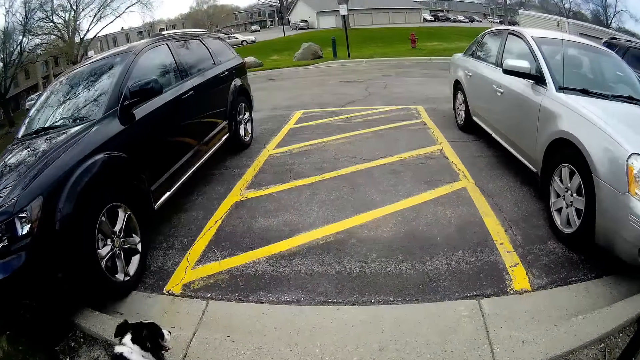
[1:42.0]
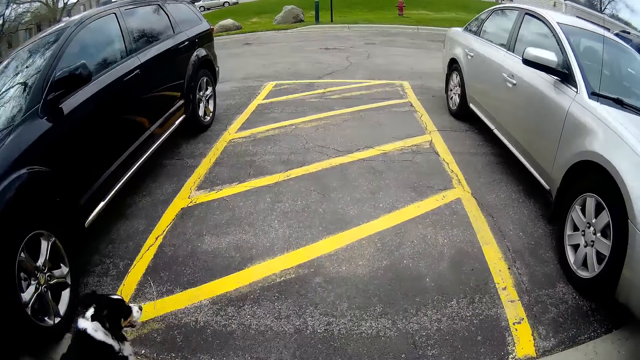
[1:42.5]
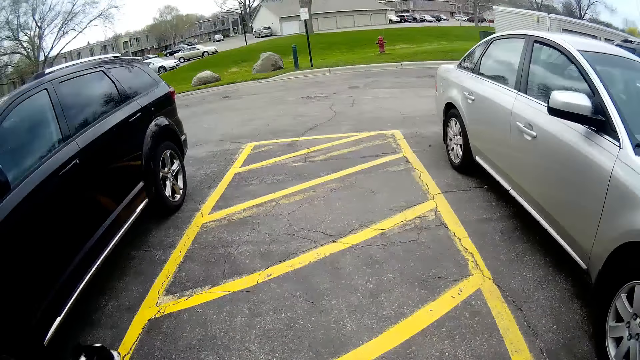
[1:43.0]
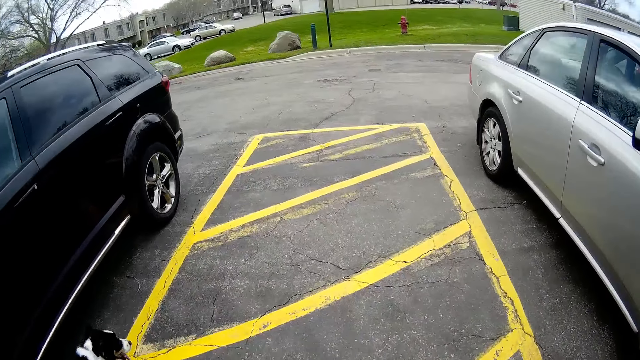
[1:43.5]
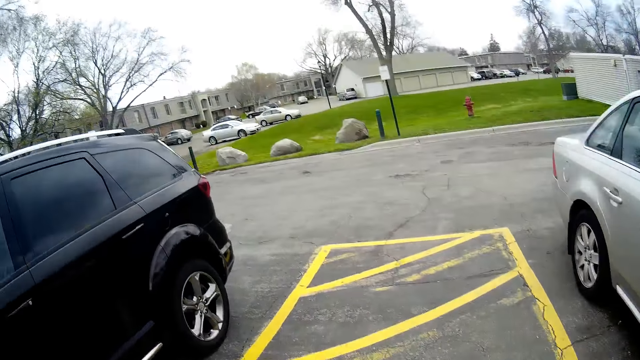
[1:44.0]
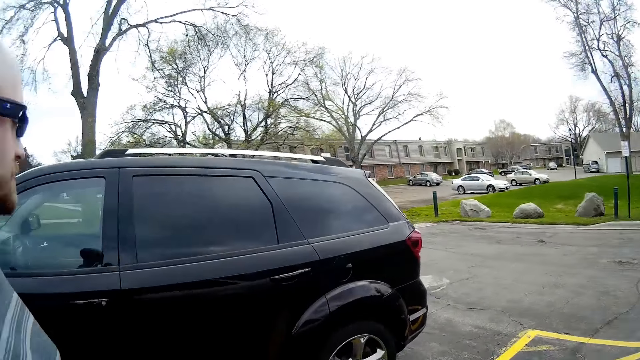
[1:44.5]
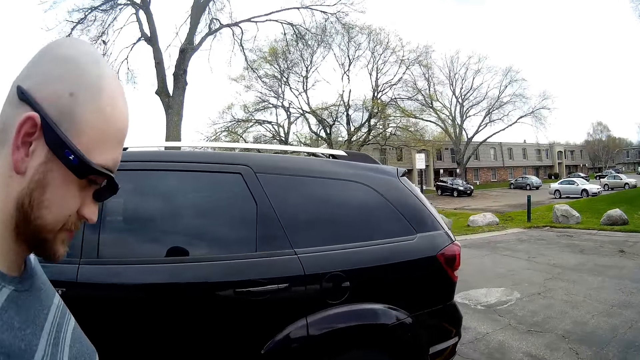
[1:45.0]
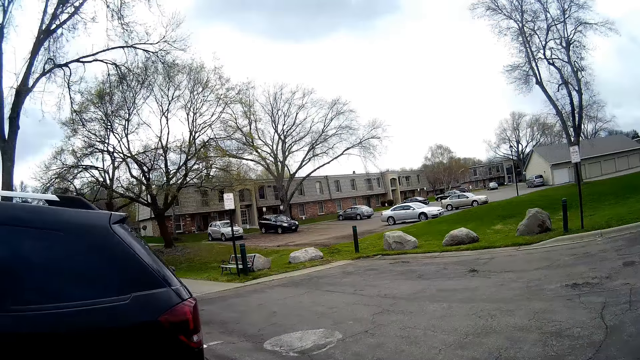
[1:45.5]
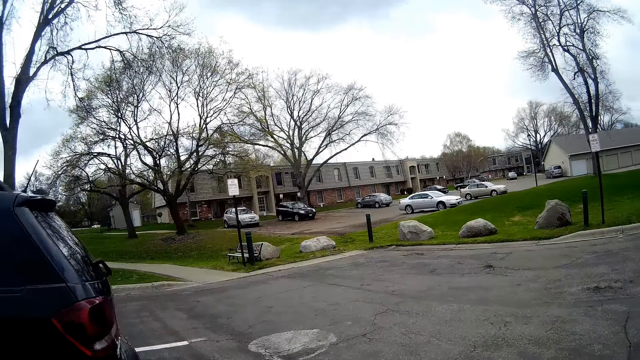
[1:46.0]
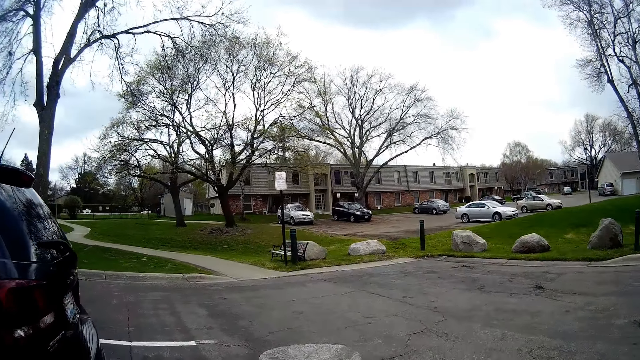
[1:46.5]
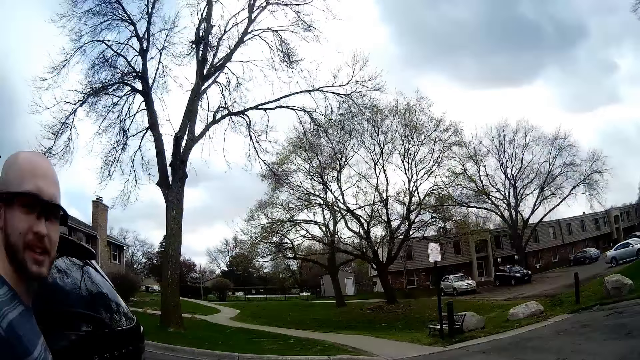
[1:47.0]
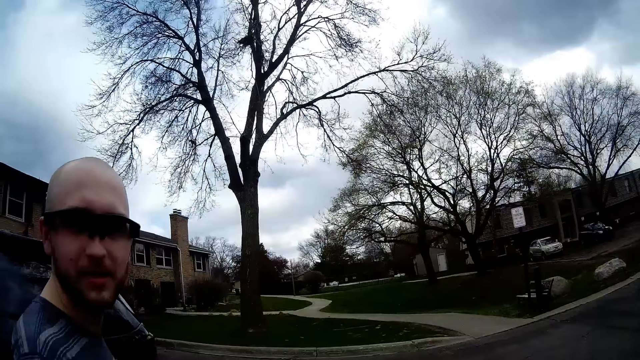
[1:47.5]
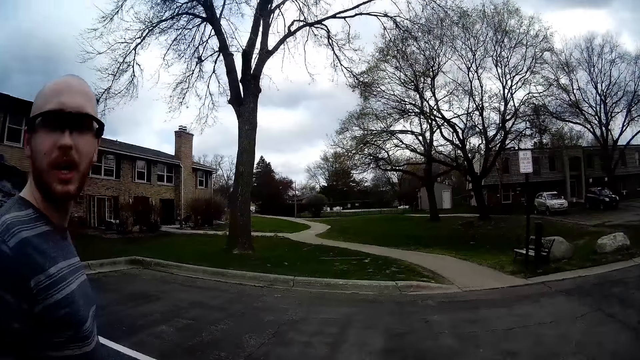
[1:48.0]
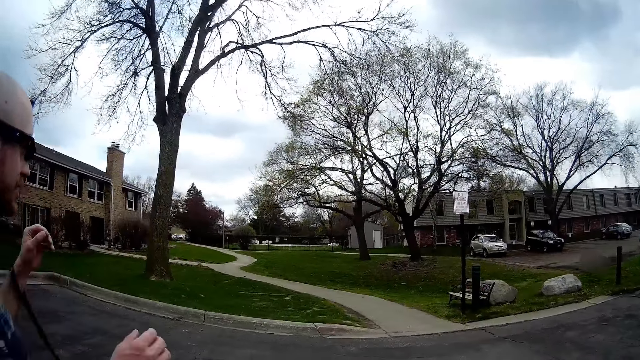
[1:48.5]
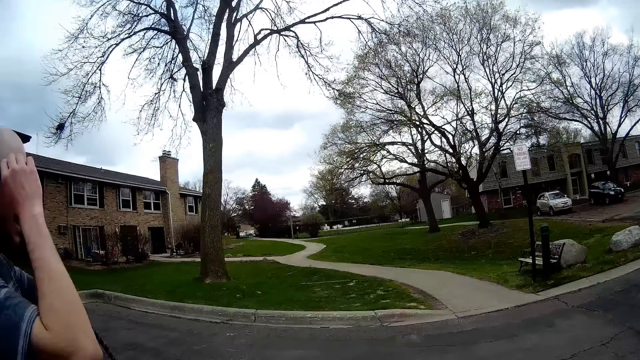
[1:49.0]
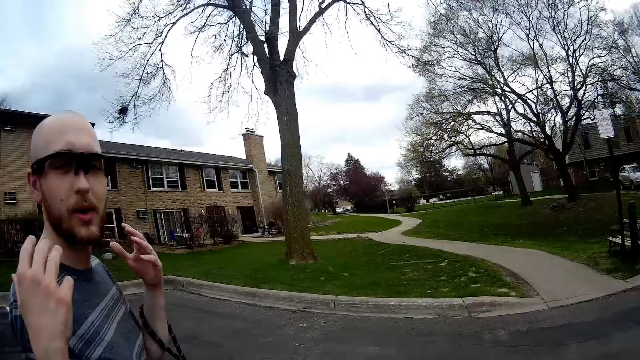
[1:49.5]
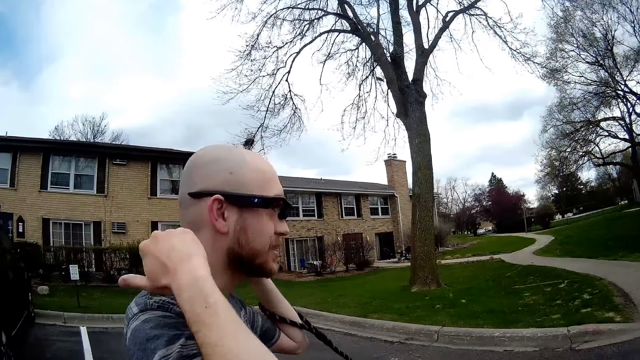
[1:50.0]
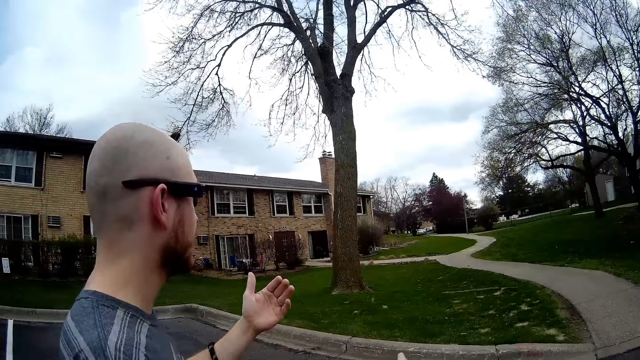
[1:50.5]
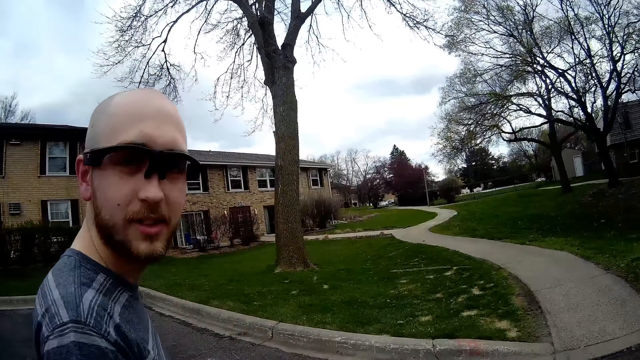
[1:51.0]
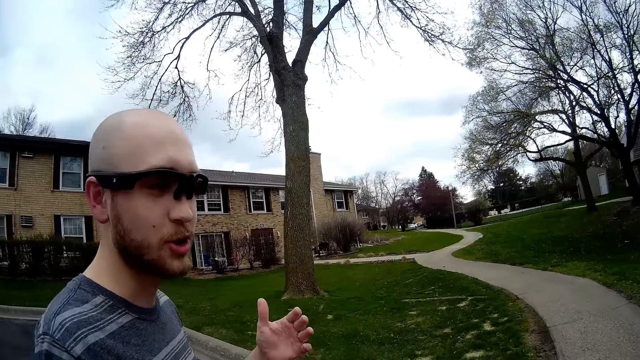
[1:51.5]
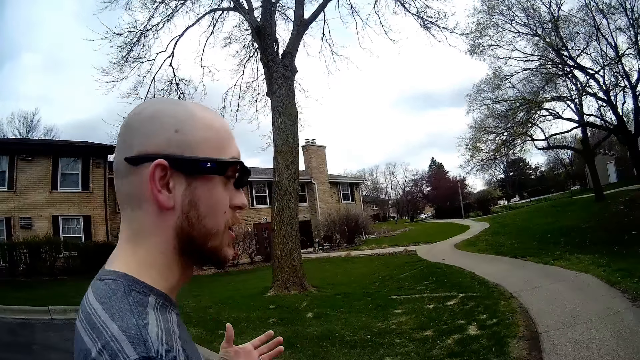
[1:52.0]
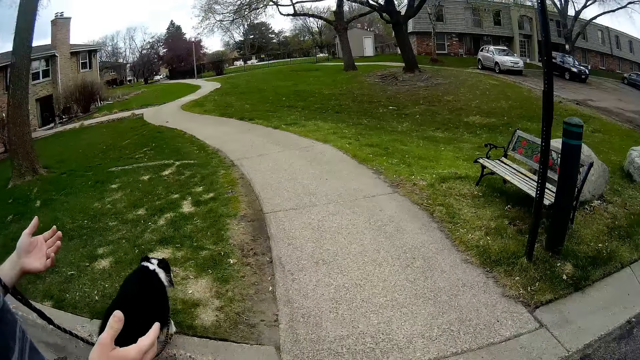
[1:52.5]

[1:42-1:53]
The camera wearer is walking on the road.

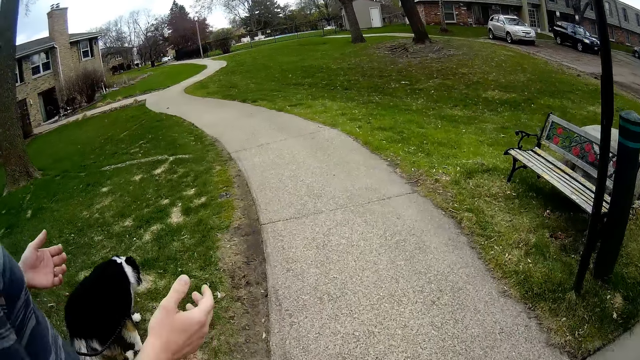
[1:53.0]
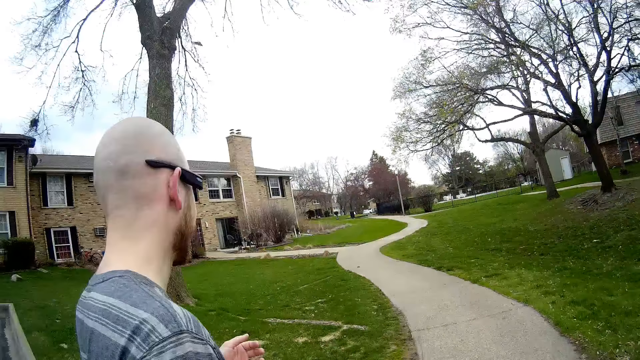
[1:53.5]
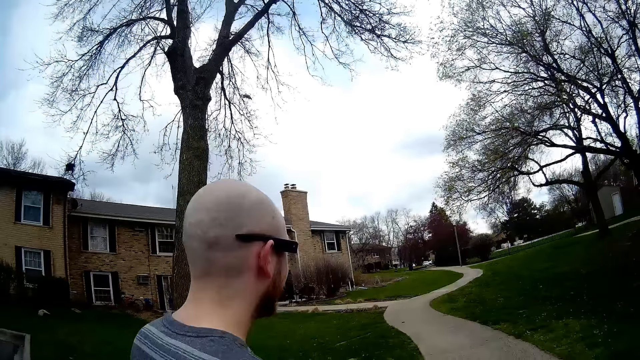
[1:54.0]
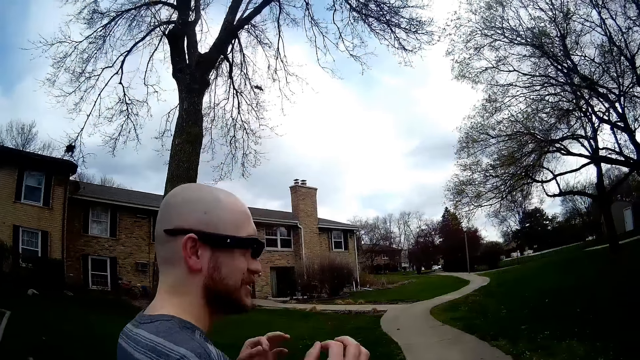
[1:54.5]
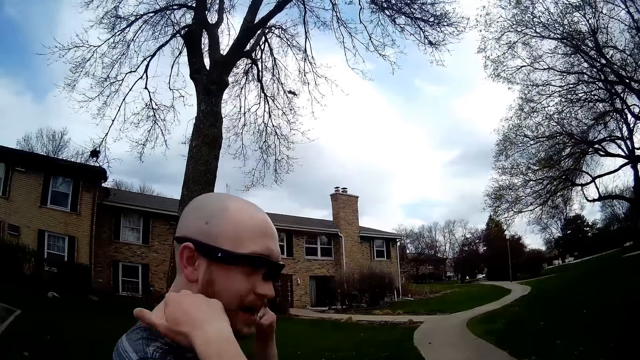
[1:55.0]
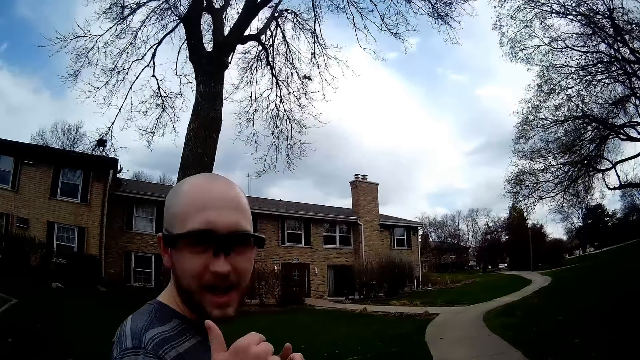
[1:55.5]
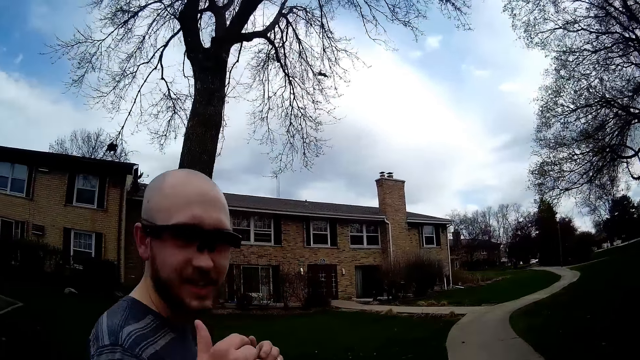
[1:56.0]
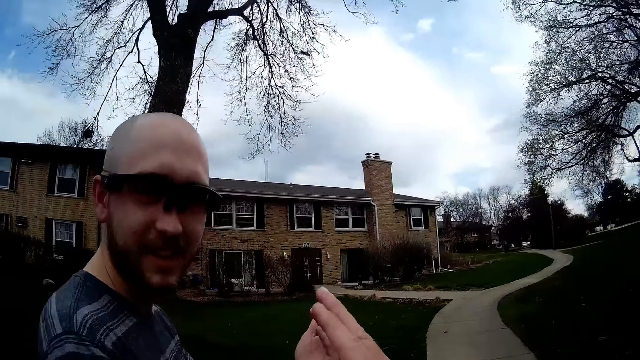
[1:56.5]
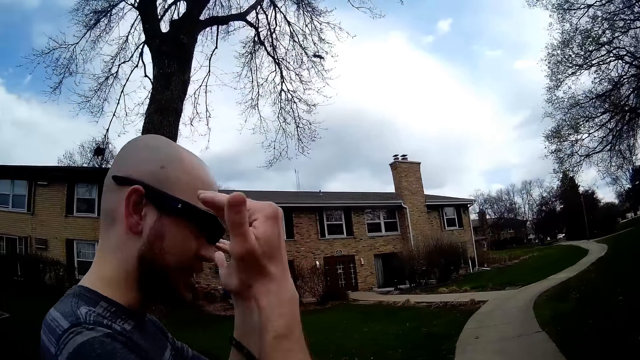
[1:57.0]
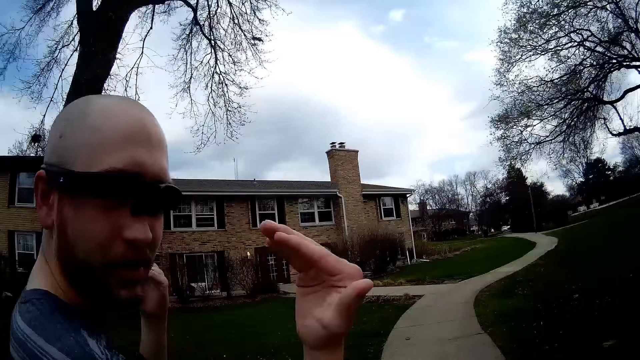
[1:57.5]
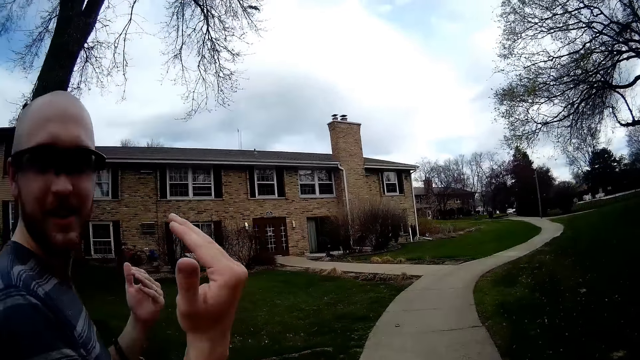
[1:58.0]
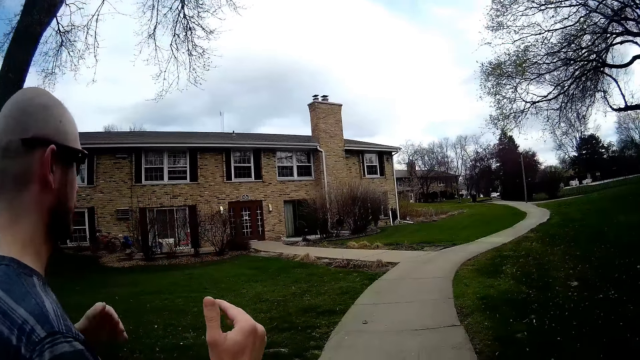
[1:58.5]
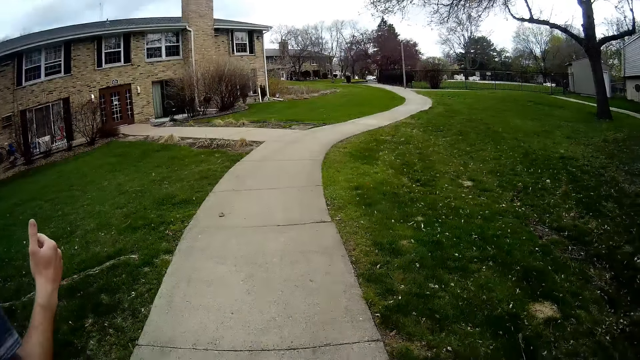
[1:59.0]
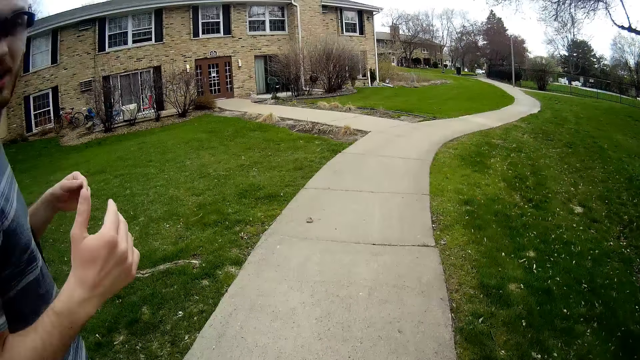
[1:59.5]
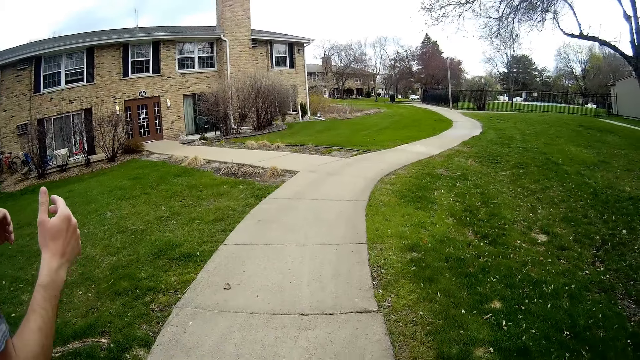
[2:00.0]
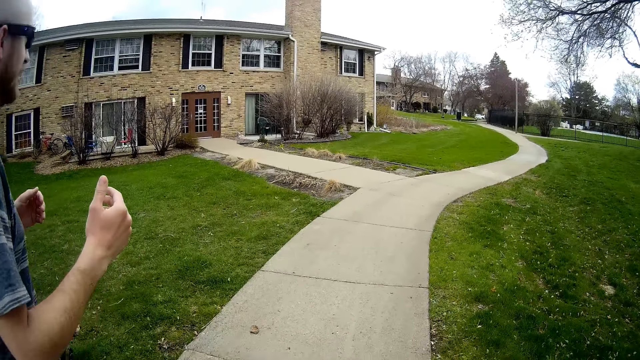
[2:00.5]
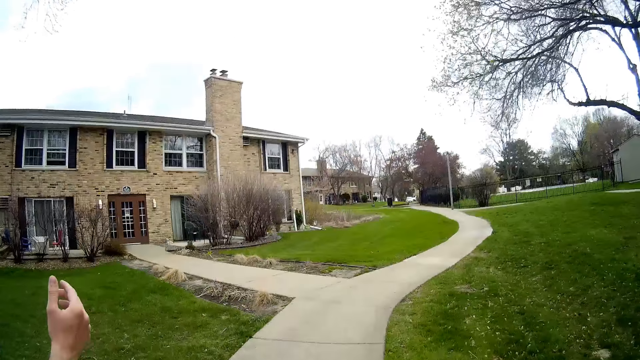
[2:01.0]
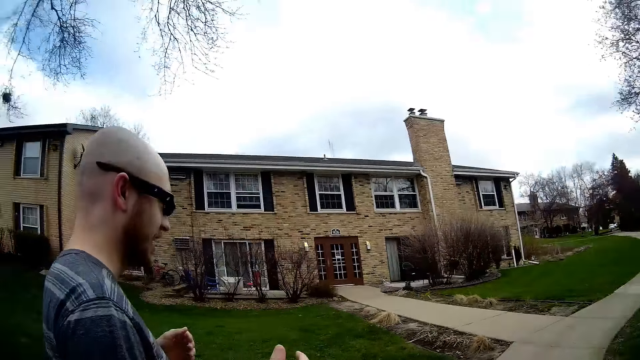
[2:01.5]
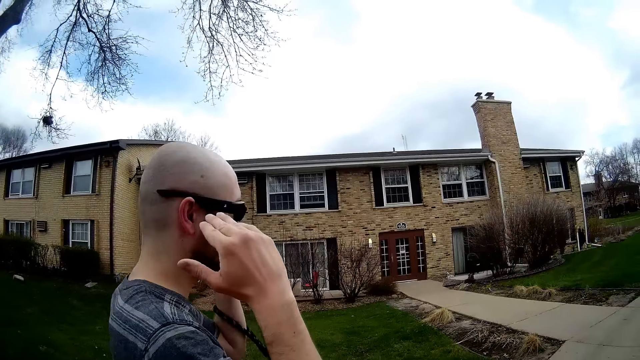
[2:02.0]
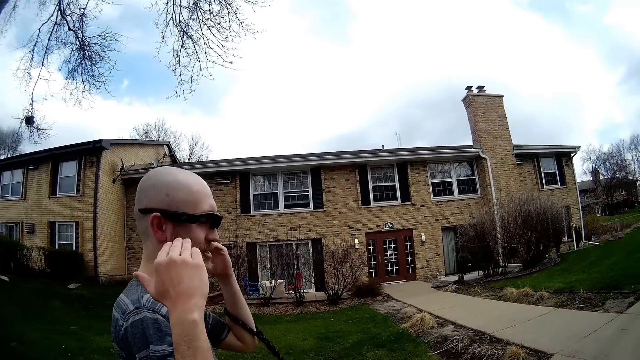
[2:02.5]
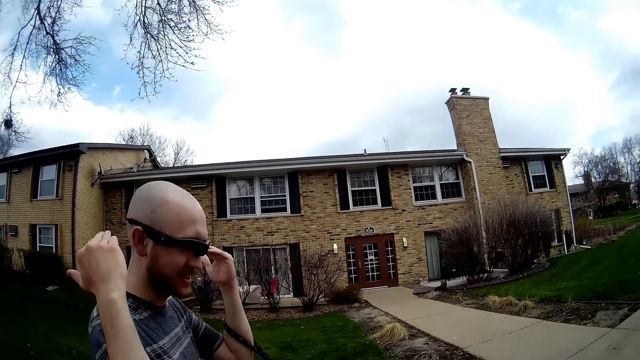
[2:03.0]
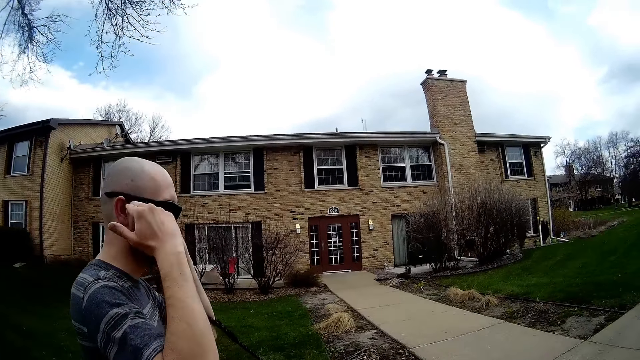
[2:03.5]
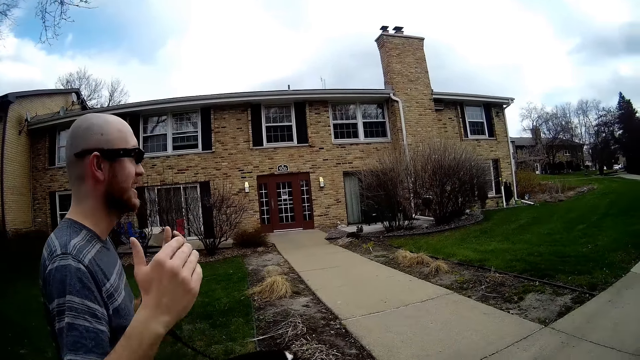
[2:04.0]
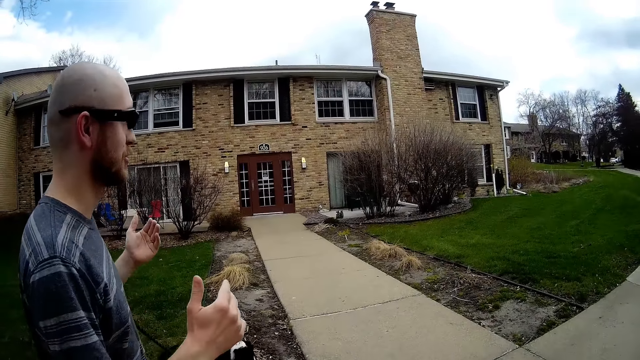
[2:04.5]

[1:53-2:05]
The camera wearer walks through a footpath with a man and a dog.
